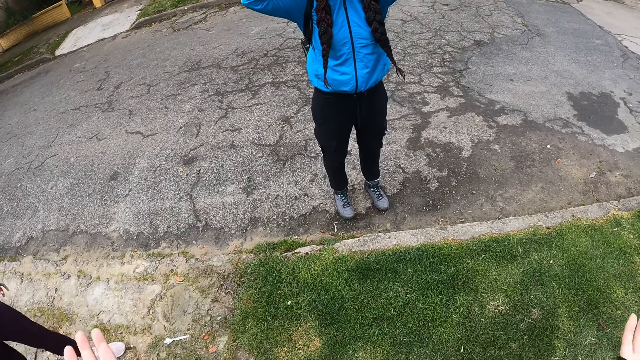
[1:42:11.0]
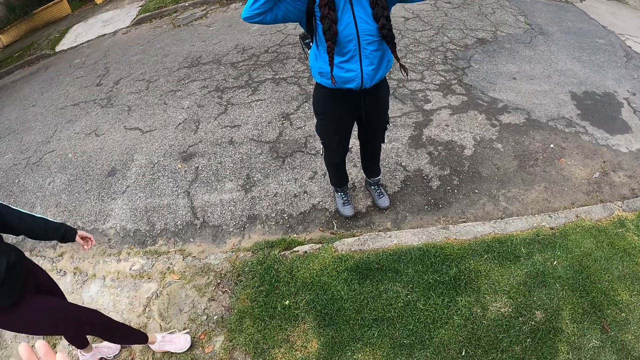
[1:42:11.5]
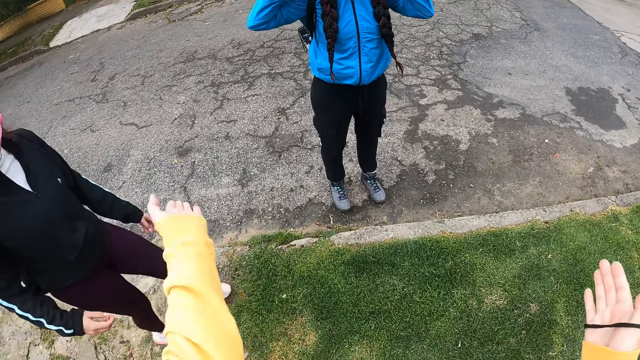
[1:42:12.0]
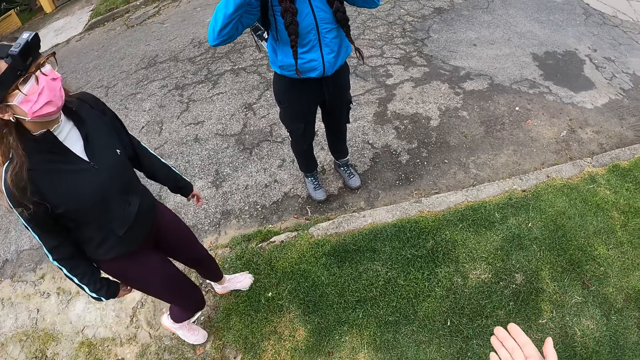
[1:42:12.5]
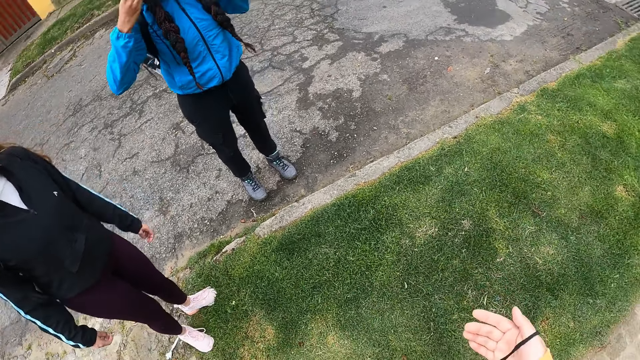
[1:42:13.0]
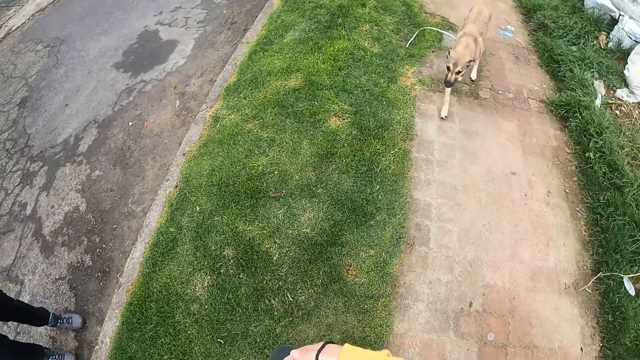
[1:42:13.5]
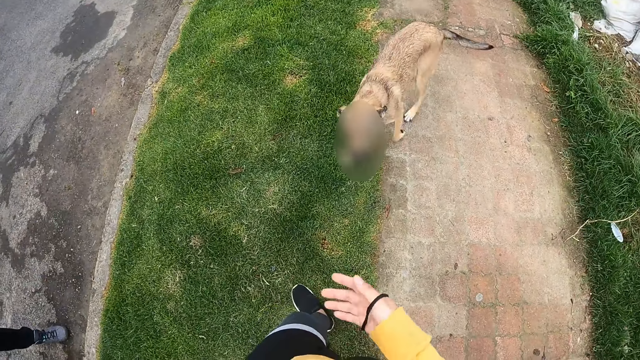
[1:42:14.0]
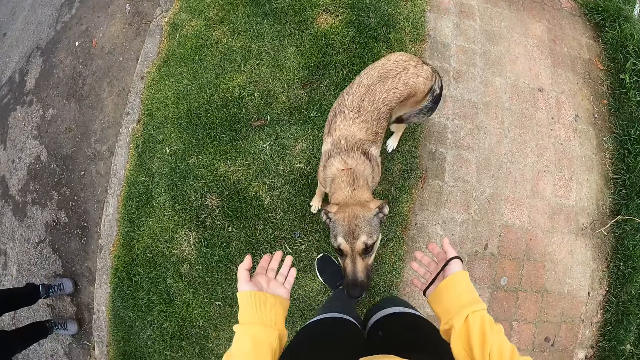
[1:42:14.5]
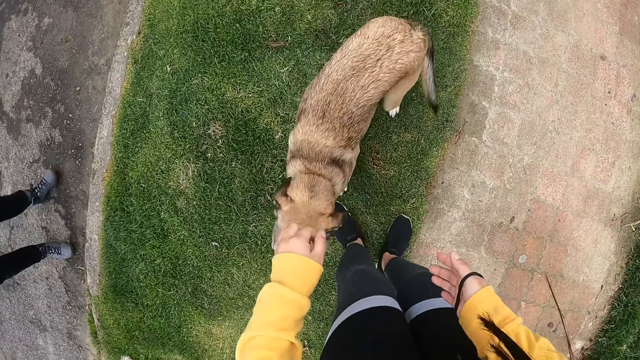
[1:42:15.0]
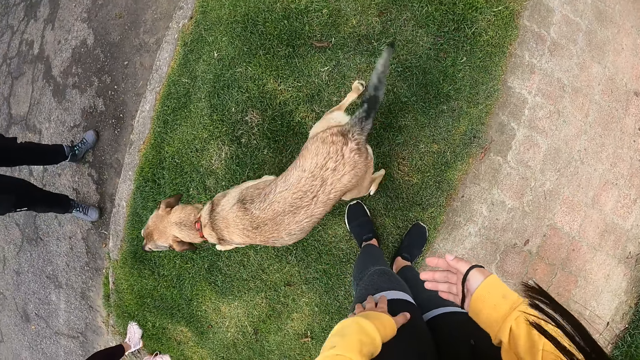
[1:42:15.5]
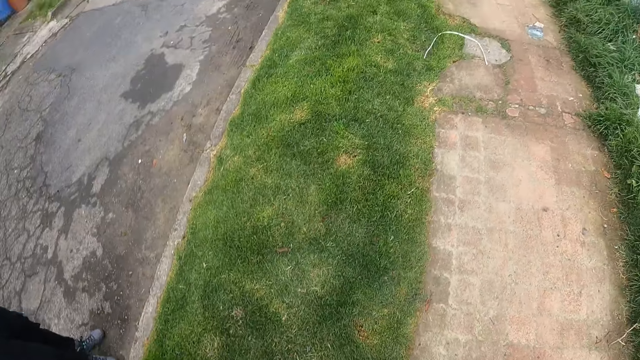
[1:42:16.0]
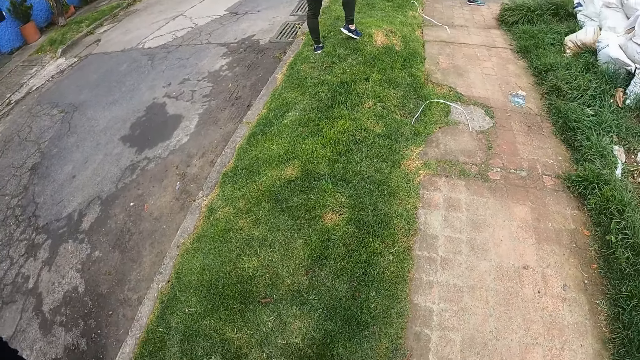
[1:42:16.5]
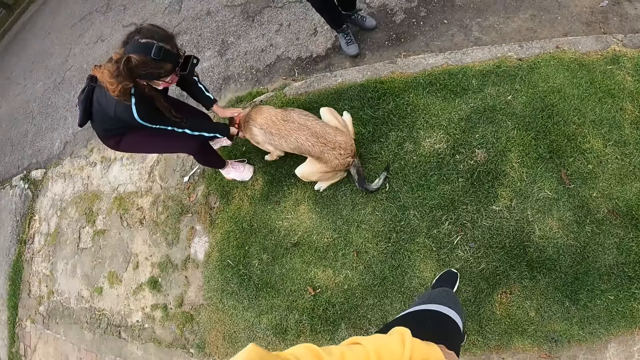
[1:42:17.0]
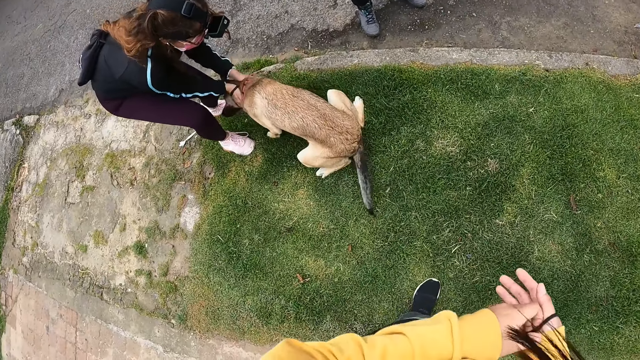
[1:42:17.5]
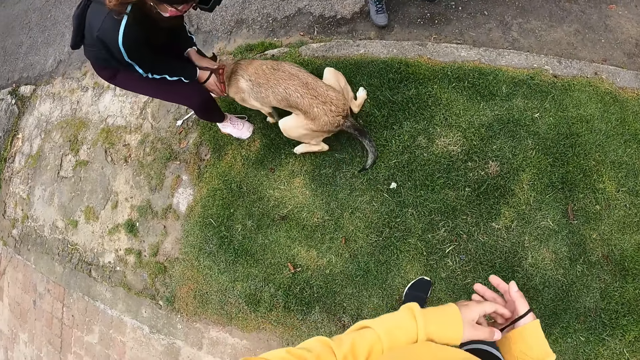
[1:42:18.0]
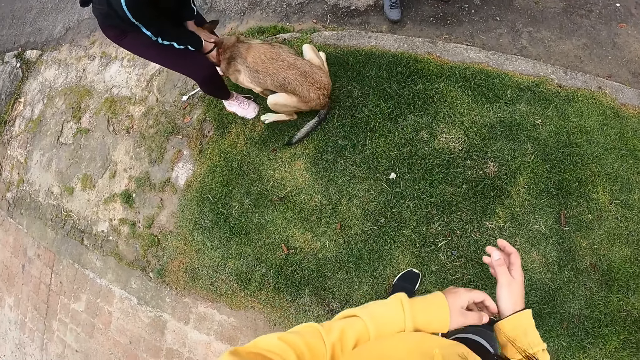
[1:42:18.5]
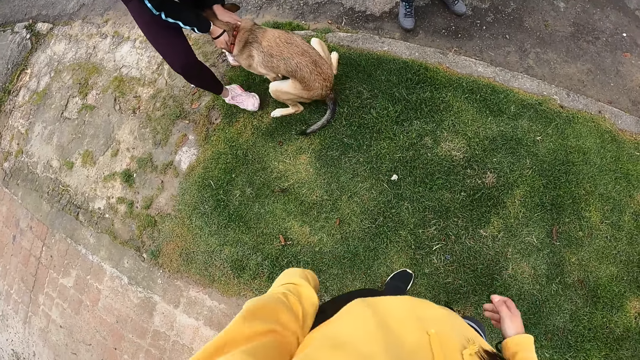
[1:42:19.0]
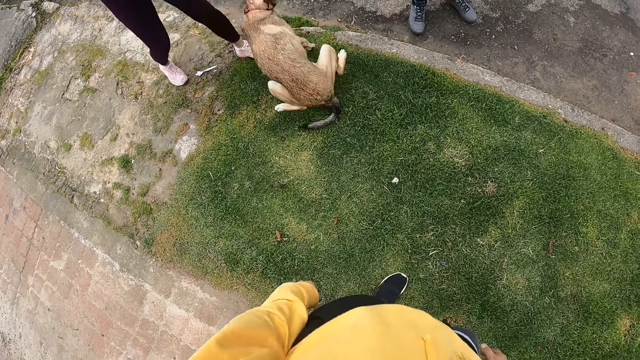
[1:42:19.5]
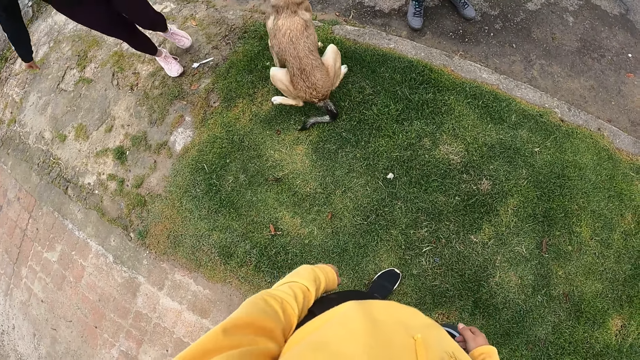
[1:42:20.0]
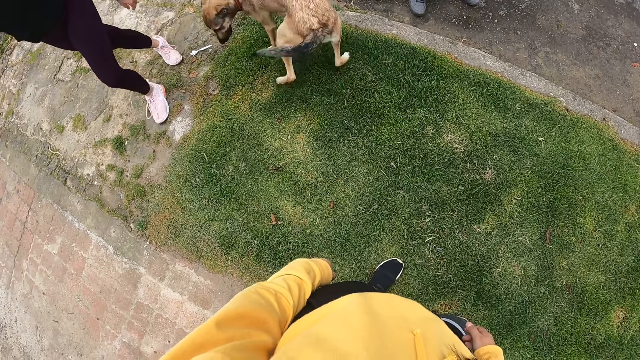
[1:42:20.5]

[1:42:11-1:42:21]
The camera wearer touches a dog with her left hand. The other woman pets the dog with her hands. The camera wearer pushes a black band on her right hand with her left hand. She adjusts her sleeve.

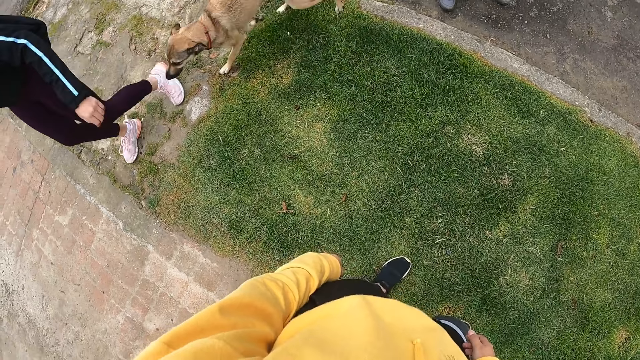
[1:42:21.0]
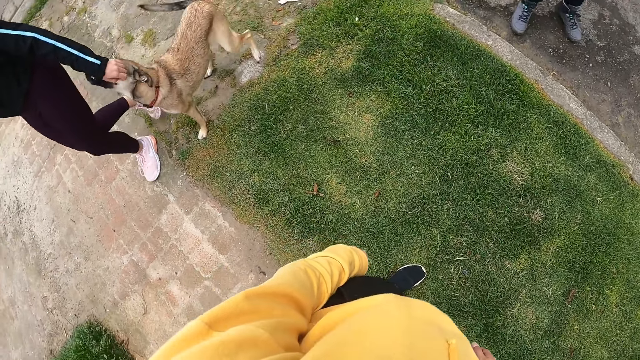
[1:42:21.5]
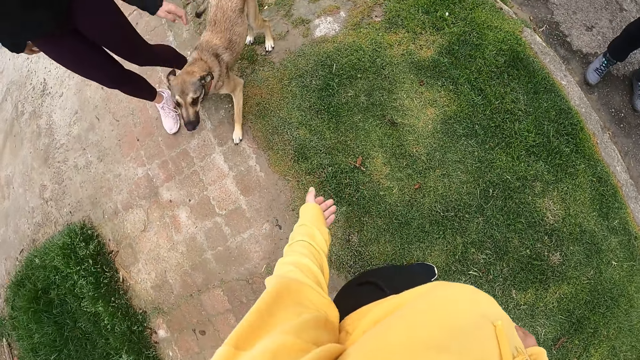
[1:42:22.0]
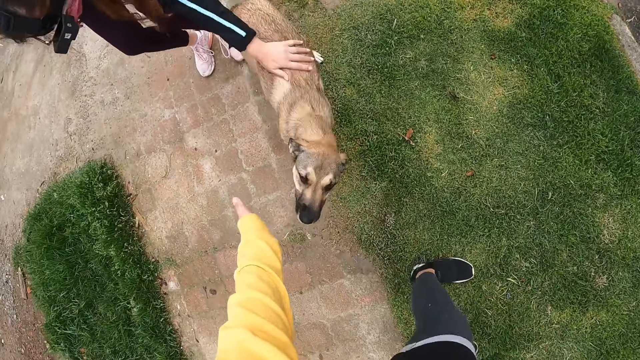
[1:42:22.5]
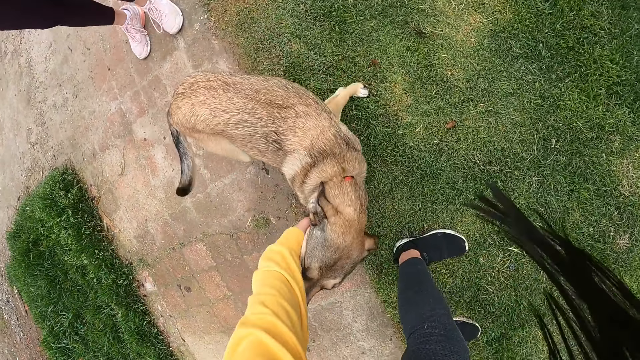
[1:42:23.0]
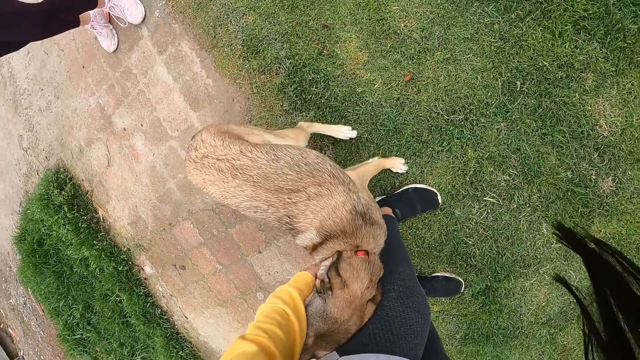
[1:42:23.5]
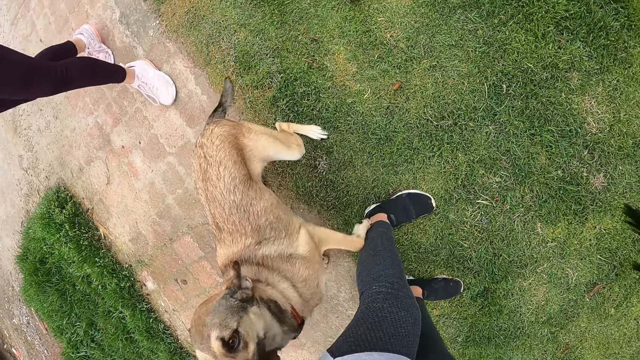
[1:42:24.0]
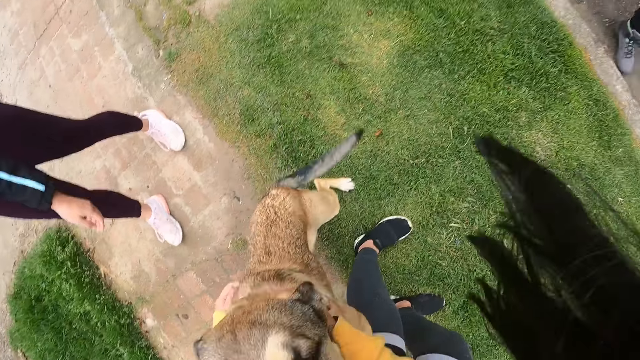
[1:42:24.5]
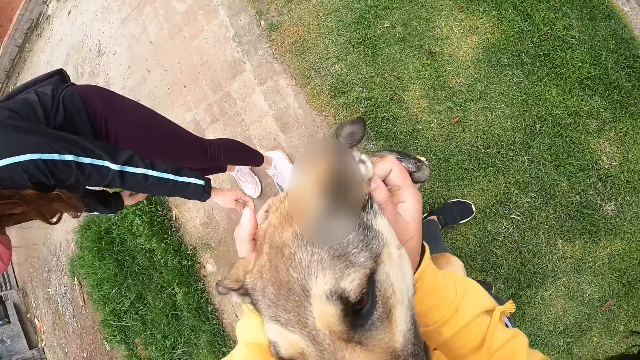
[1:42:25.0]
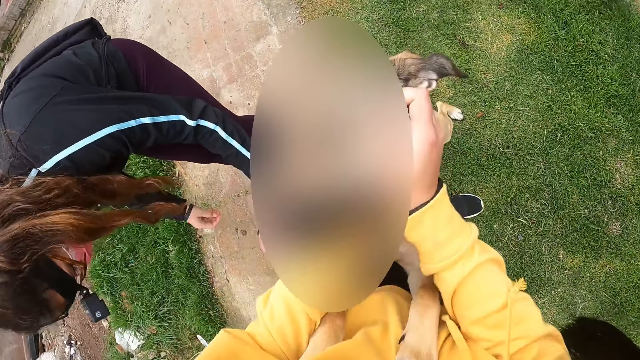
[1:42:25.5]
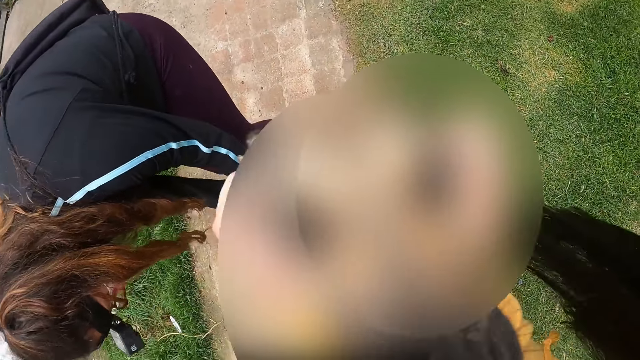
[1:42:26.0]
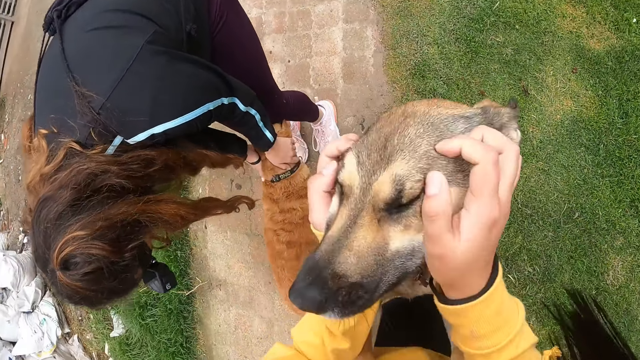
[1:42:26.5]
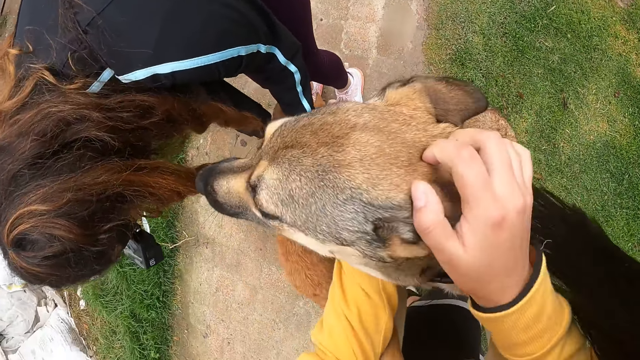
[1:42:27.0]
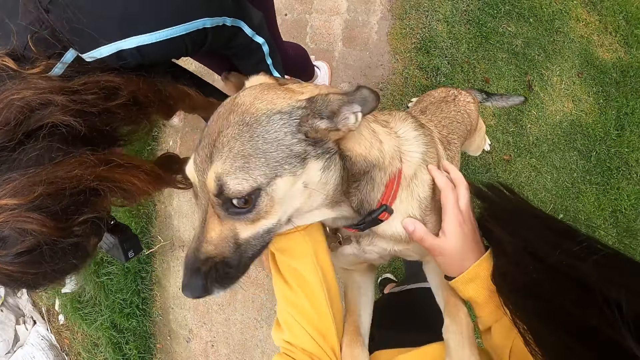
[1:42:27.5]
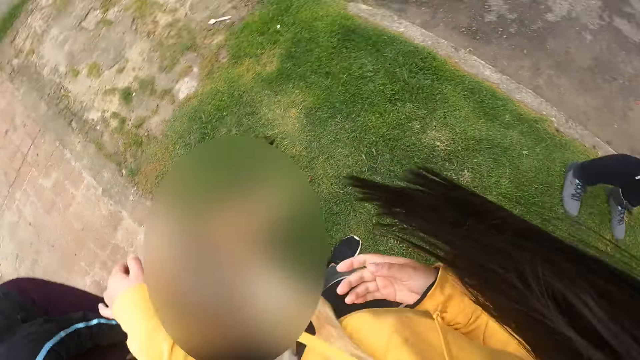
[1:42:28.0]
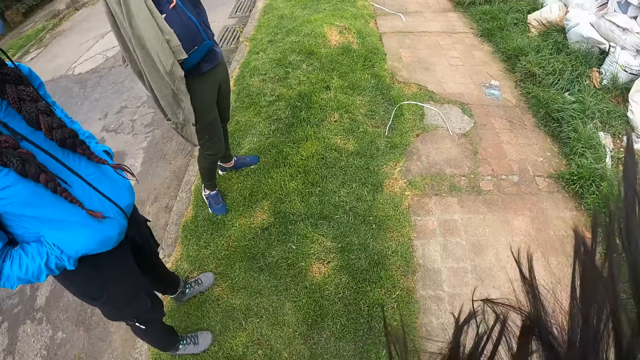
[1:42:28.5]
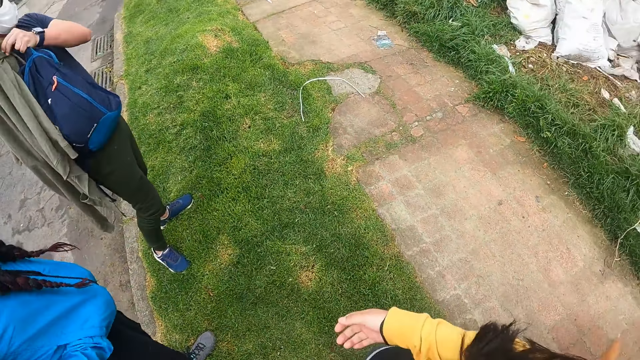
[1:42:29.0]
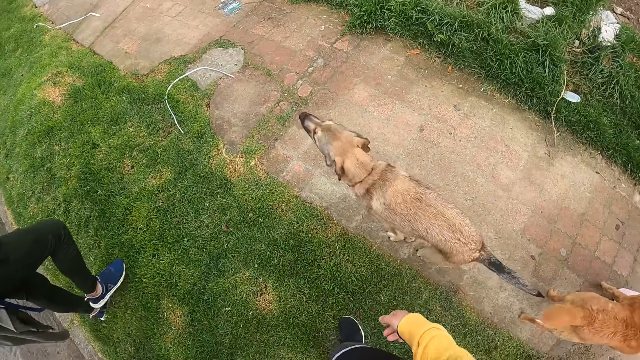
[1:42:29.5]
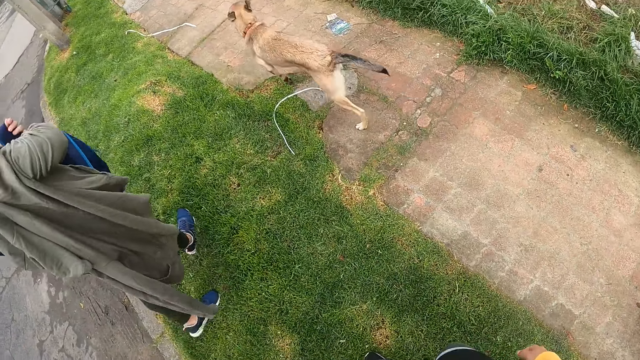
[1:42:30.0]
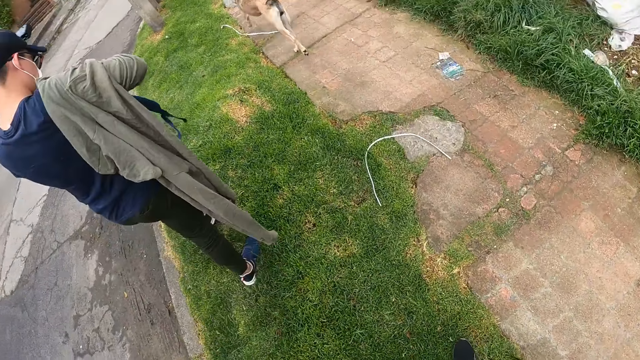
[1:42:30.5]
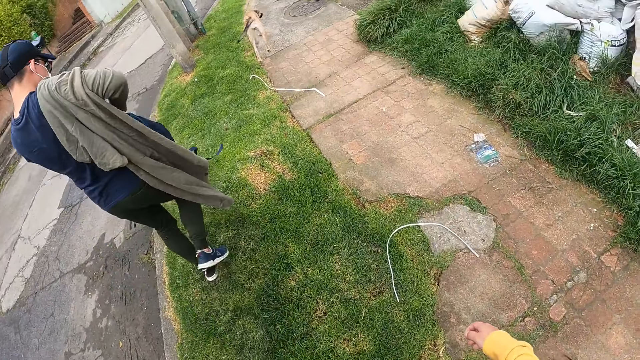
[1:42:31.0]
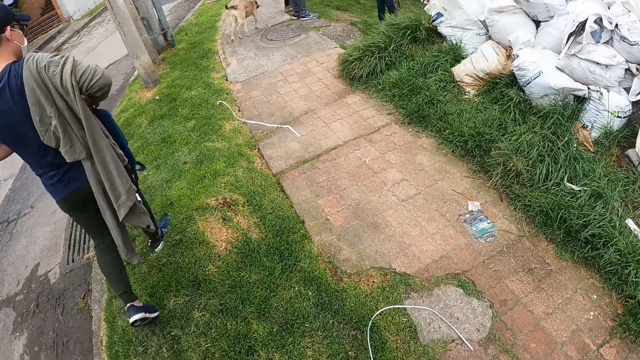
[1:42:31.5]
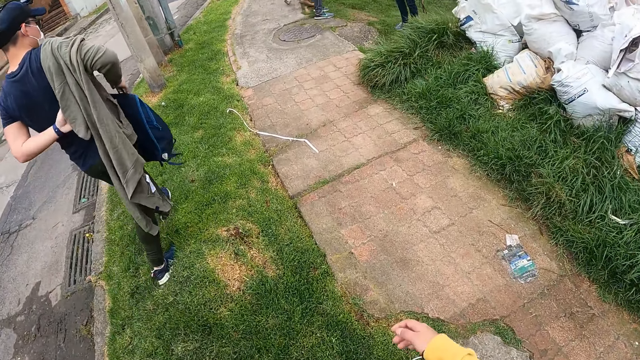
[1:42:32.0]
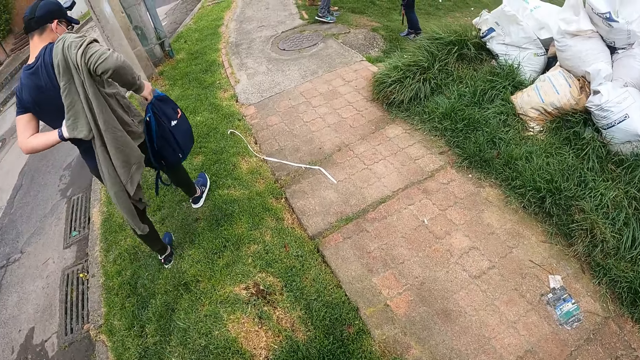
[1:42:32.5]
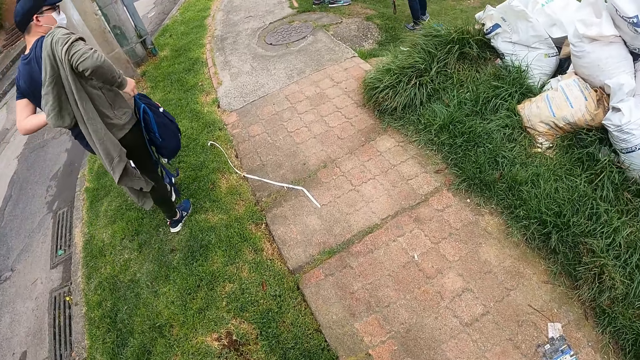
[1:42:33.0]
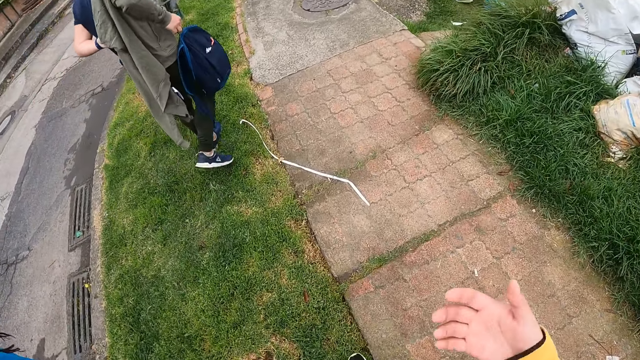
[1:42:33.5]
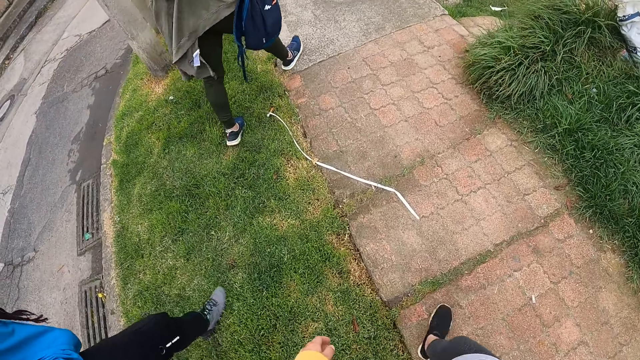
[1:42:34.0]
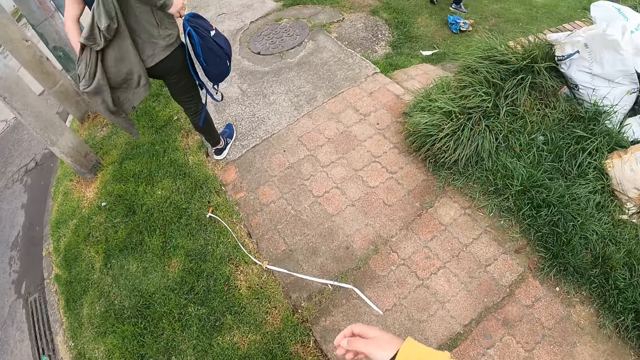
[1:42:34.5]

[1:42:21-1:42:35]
The other woman pets the dog with her right hand. The camera wearer pets the dog with her hands. She plays with the dog. The other woman pets another dog with her hands. The camera wearer walks around. She walks on the road with the man, the other woman, and the first woman. The man wears a sweater with his left hand.
